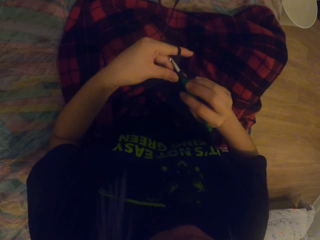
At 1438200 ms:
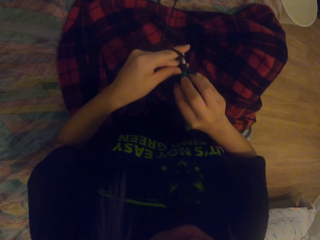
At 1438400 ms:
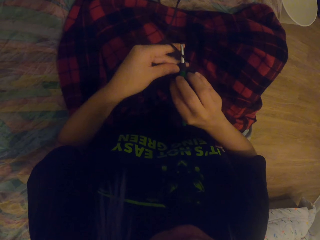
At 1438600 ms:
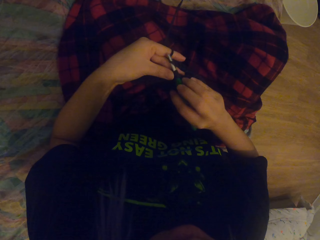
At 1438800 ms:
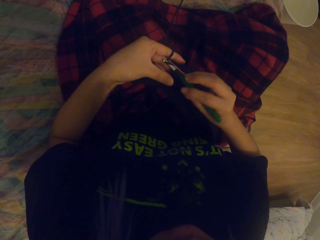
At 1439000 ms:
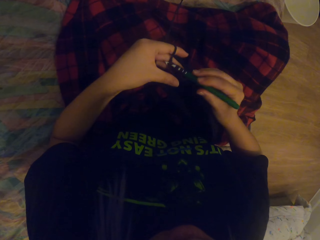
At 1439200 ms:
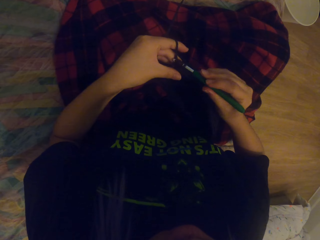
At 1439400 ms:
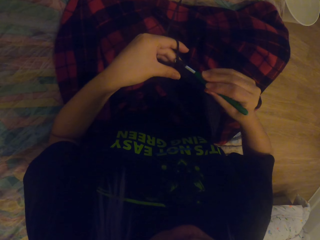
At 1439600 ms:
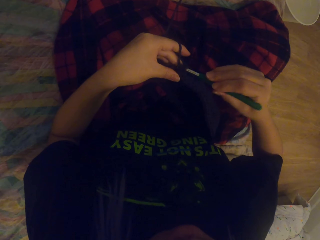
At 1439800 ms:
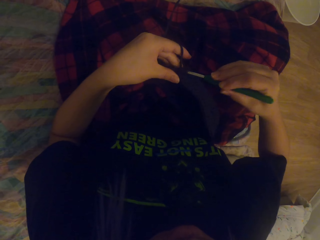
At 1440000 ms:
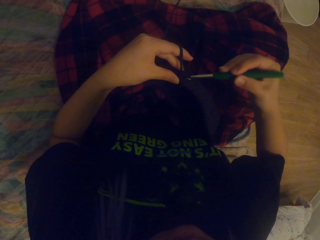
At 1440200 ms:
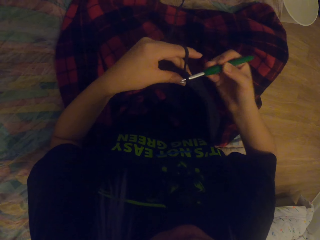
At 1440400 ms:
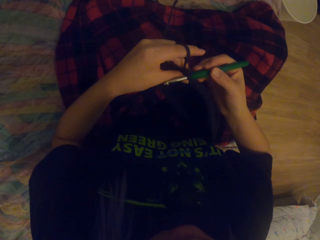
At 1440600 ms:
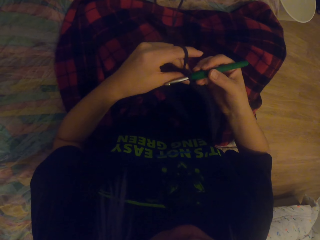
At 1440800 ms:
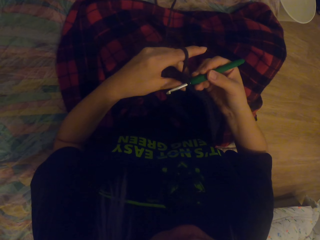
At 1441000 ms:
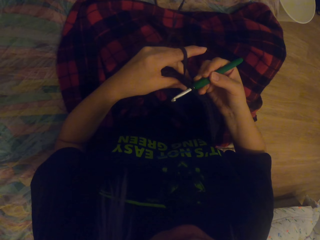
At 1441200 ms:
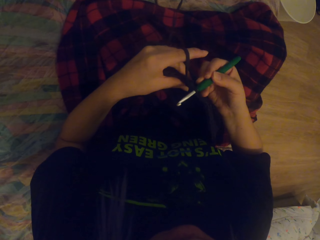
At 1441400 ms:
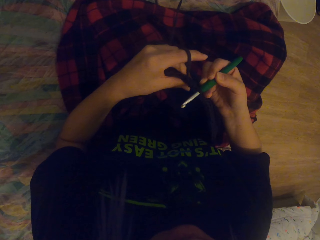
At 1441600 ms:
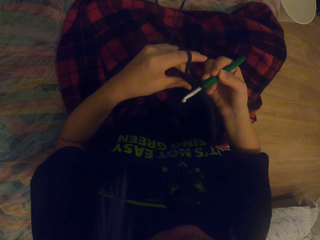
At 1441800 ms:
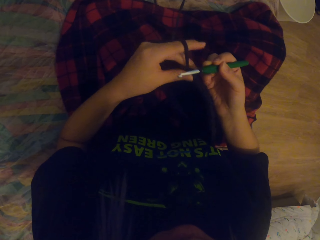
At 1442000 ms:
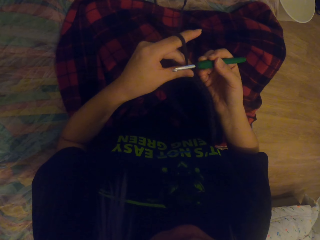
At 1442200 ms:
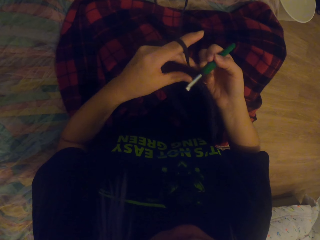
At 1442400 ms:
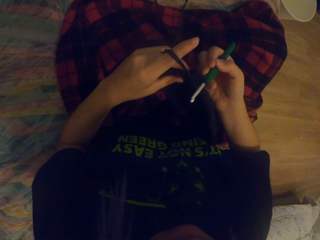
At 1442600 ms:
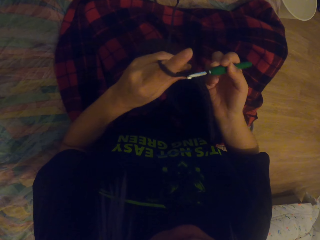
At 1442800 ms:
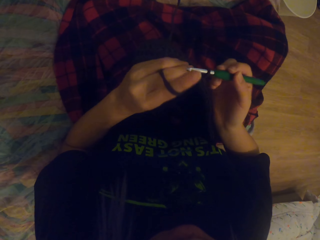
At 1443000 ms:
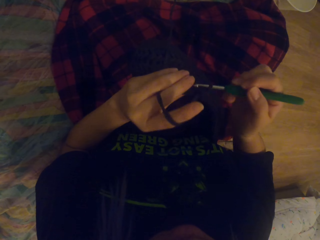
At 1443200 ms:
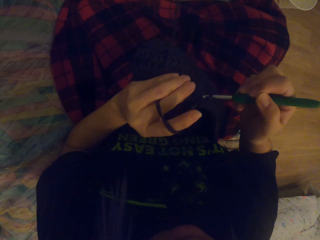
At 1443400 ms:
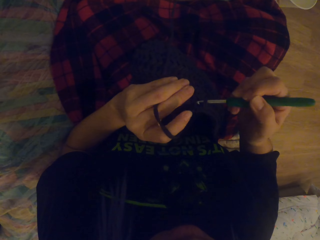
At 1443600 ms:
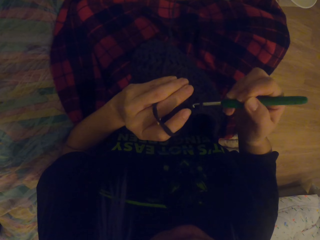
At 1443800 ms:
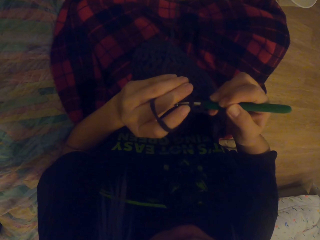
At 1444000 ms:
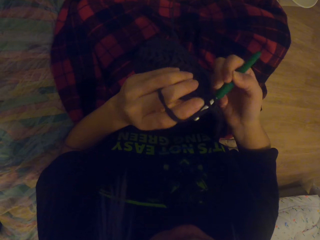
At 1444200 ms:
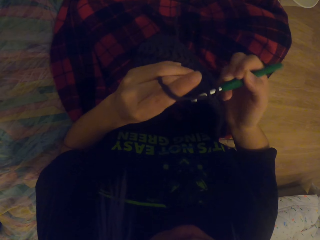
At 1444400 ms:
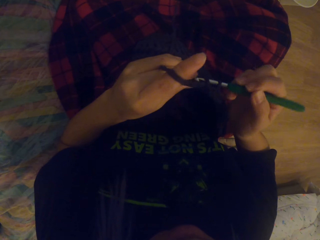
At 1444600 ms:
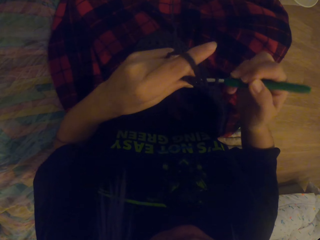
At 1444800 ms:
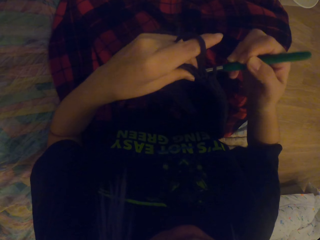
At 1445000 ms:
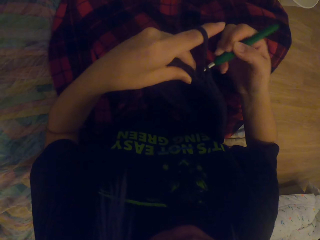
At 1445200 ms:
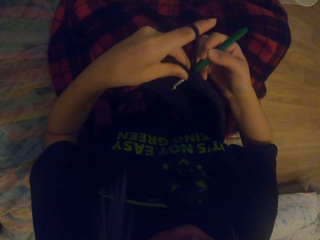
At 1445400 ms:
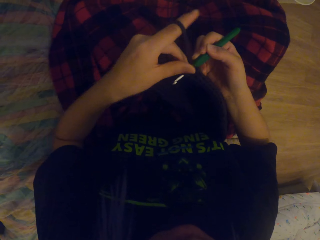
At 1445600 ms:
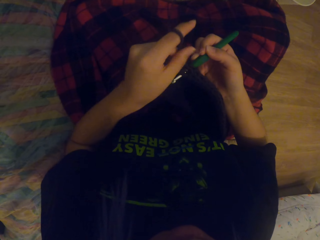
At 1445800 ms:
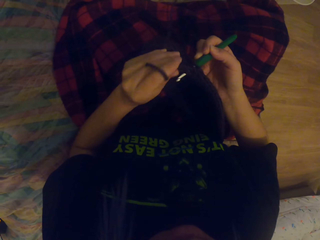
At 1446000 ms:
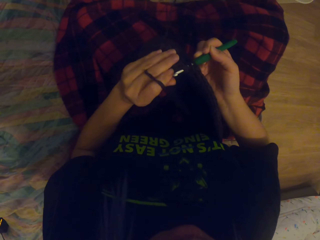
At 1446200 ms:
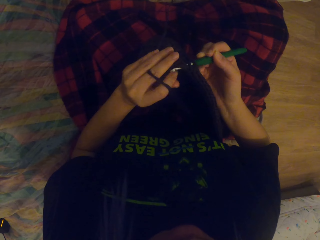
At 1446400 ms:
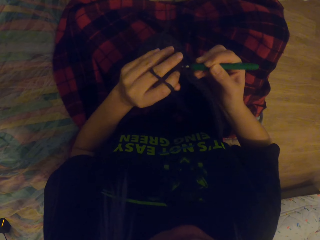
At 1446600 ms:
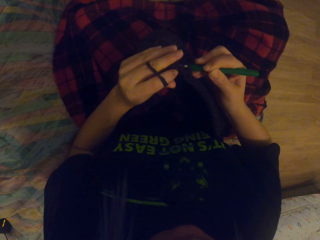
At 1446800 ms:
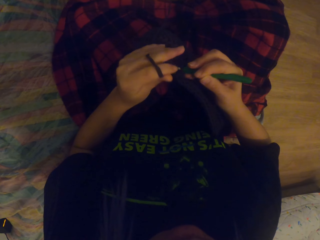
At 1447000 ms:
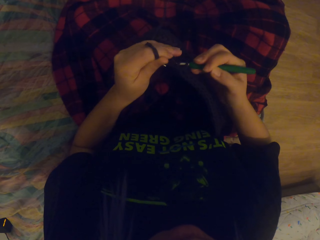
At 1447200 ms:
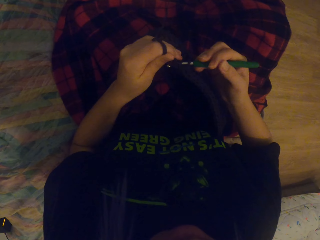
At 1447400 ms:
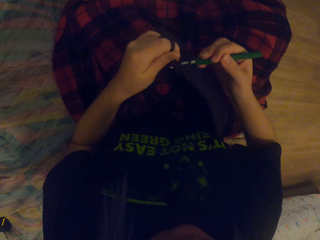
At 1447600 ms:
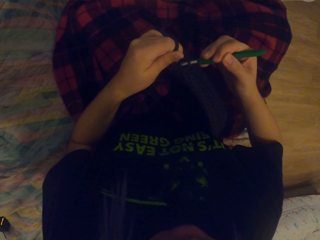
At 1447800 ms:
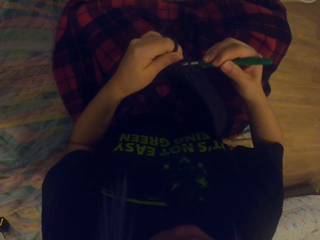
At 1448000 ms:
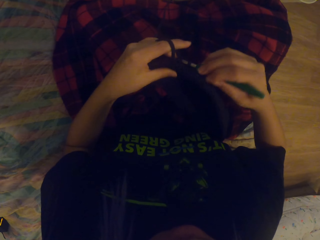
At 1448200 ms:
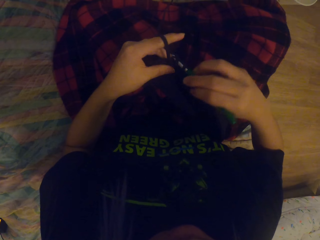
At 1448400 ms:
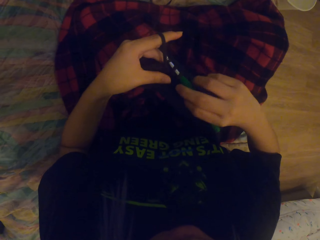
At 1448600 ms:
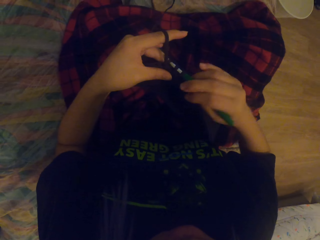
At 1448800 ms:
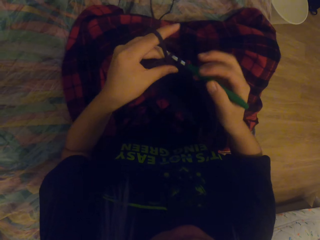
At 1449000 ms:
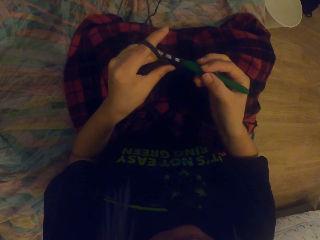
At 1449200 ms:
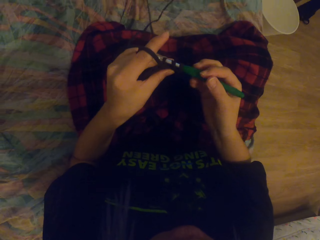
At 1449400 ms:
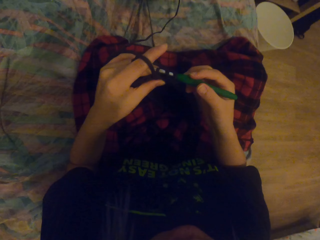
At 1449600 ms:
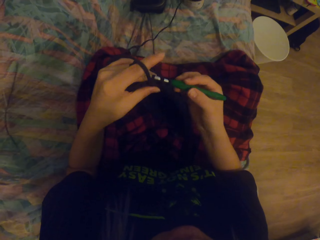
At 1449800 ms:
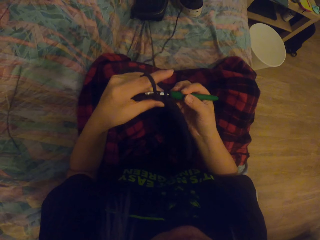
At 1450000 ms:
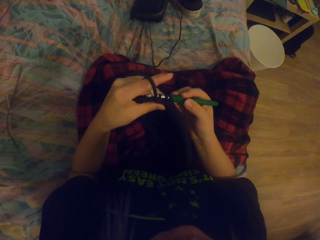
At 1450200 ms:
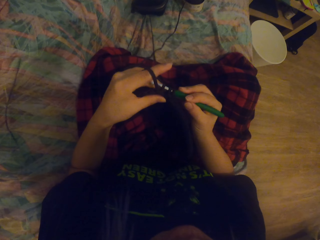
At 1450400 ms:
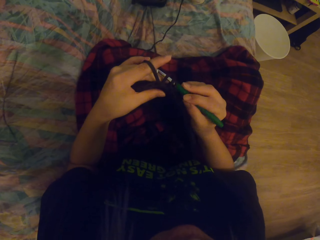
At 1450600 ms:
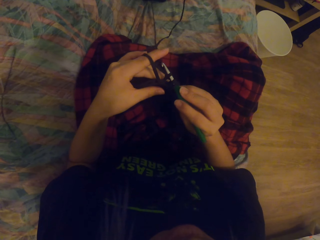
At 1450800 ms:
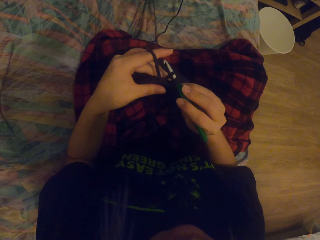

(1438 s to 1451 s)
The camera wearer crochets the yarn or thread out with a crochet hook. They pull up the thread. They crochet the thread in. They fold a string around the crochet hook.

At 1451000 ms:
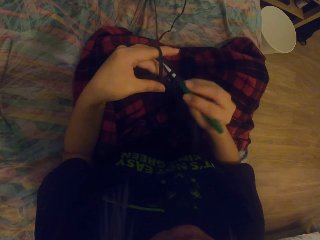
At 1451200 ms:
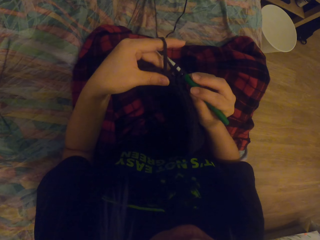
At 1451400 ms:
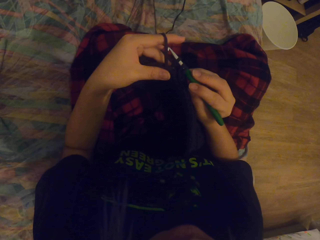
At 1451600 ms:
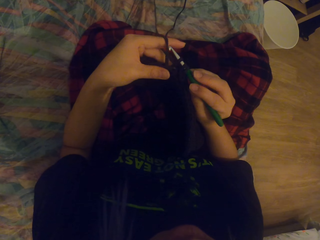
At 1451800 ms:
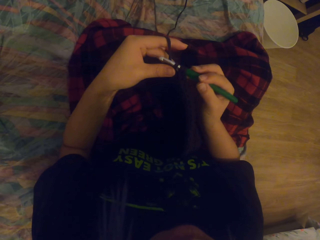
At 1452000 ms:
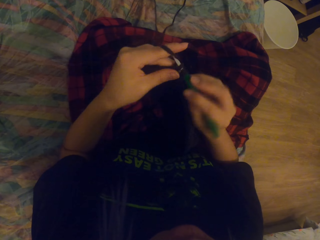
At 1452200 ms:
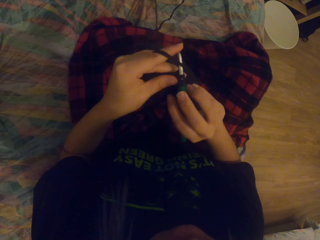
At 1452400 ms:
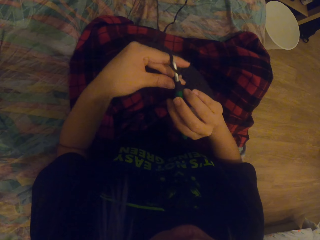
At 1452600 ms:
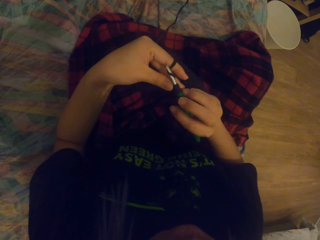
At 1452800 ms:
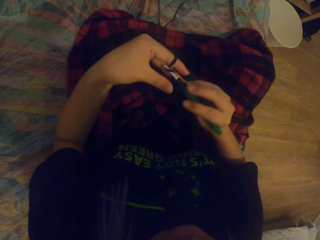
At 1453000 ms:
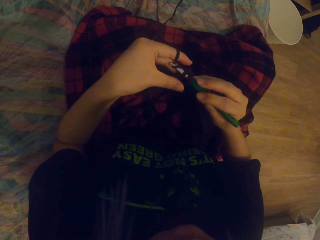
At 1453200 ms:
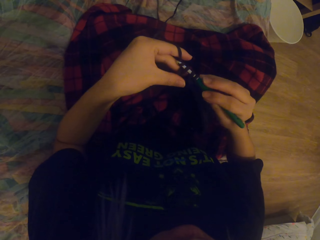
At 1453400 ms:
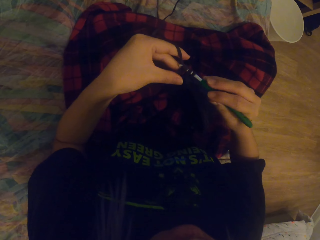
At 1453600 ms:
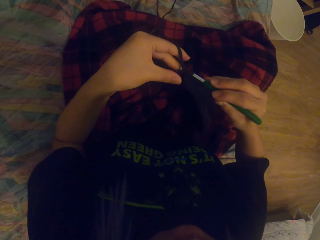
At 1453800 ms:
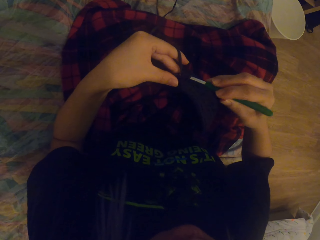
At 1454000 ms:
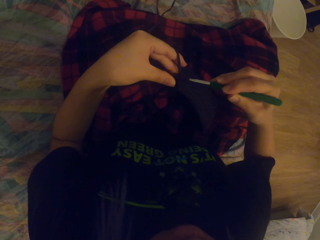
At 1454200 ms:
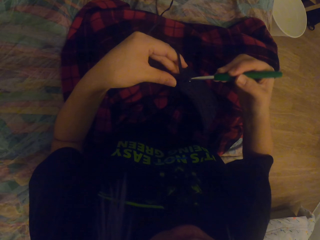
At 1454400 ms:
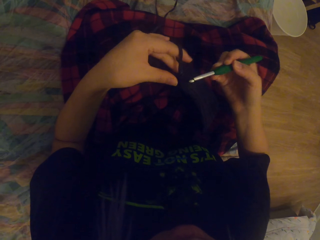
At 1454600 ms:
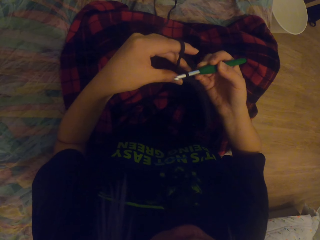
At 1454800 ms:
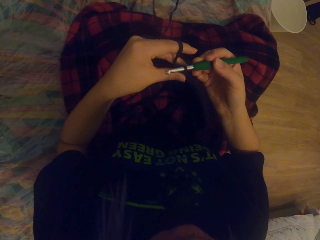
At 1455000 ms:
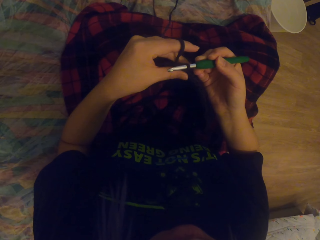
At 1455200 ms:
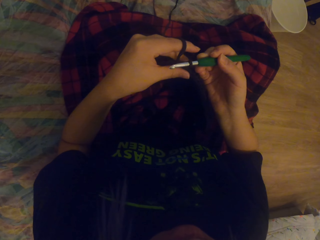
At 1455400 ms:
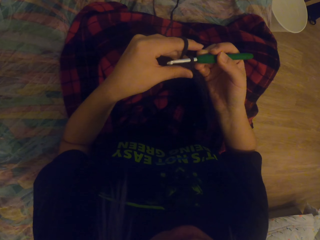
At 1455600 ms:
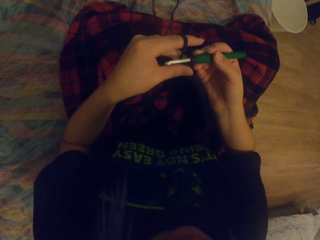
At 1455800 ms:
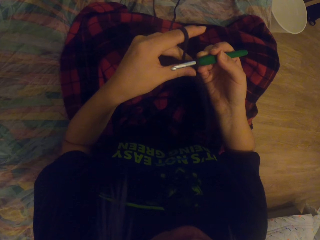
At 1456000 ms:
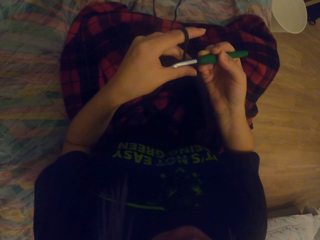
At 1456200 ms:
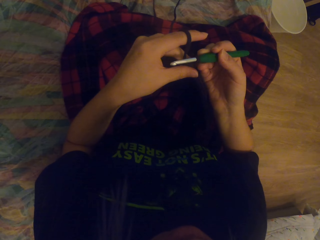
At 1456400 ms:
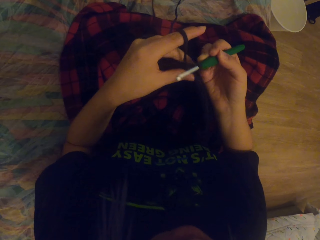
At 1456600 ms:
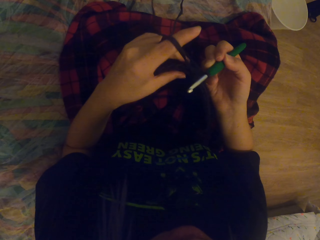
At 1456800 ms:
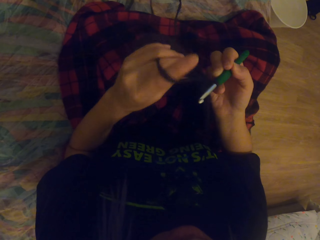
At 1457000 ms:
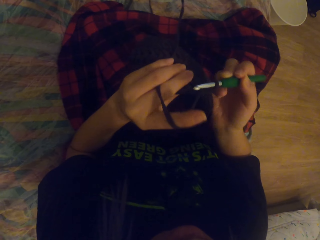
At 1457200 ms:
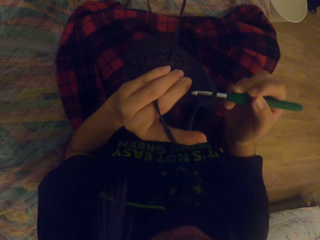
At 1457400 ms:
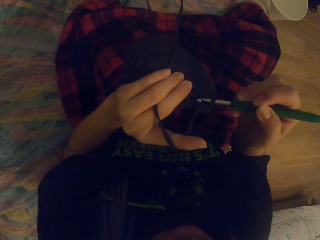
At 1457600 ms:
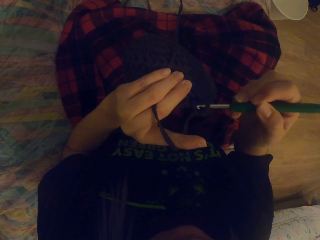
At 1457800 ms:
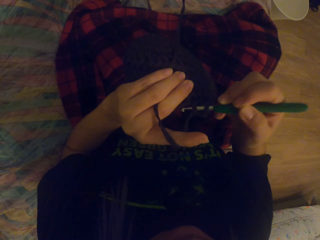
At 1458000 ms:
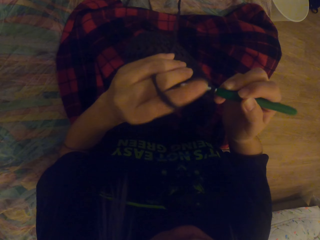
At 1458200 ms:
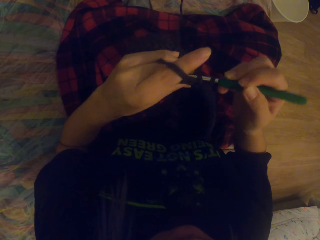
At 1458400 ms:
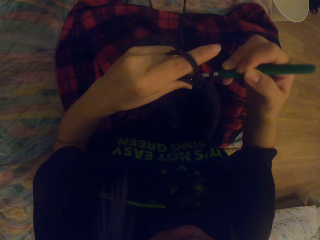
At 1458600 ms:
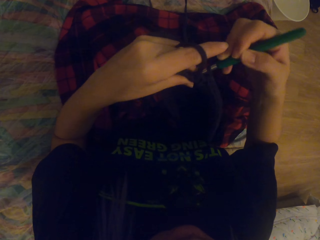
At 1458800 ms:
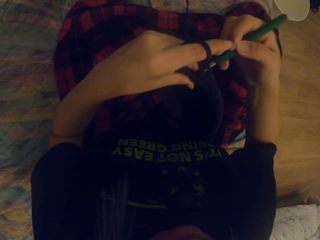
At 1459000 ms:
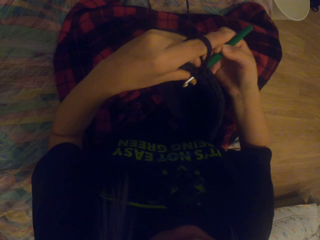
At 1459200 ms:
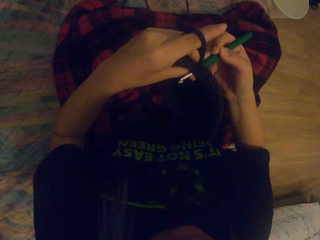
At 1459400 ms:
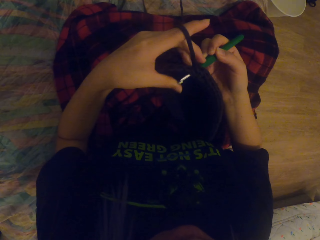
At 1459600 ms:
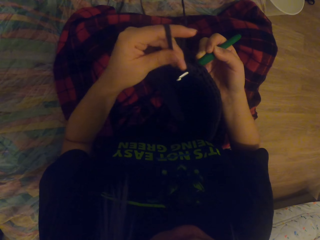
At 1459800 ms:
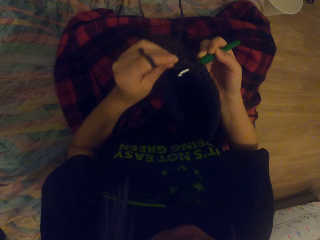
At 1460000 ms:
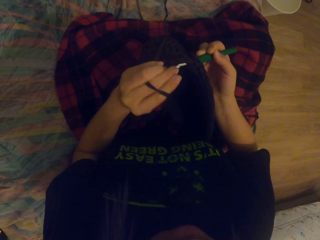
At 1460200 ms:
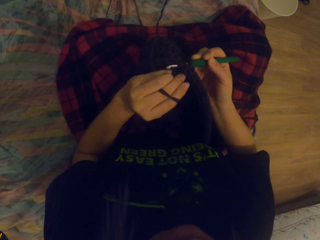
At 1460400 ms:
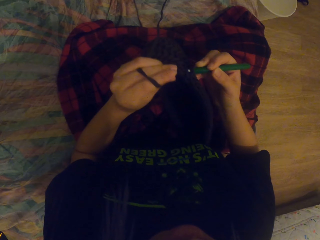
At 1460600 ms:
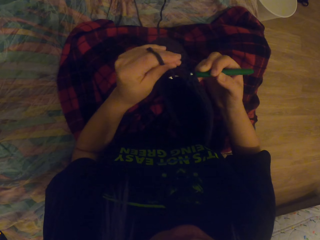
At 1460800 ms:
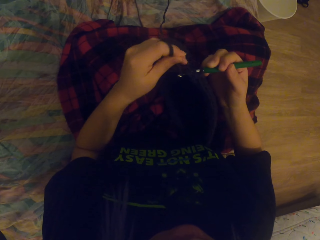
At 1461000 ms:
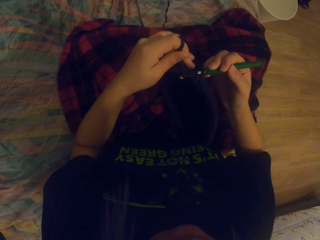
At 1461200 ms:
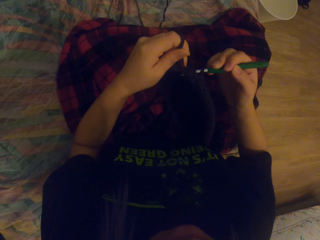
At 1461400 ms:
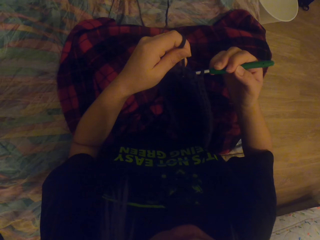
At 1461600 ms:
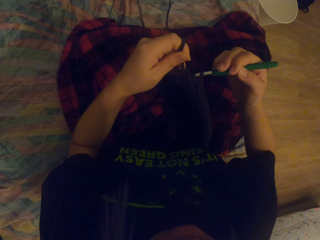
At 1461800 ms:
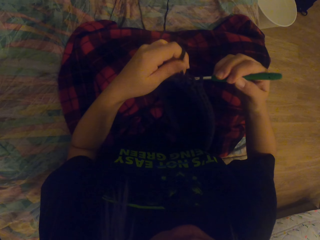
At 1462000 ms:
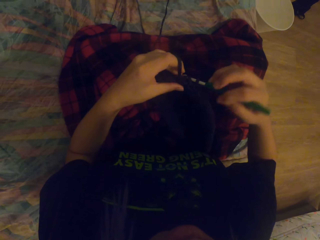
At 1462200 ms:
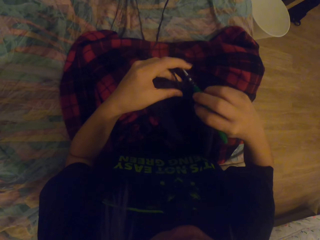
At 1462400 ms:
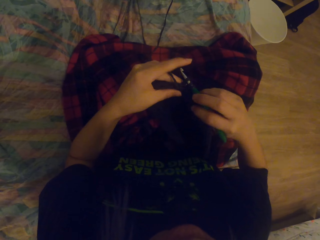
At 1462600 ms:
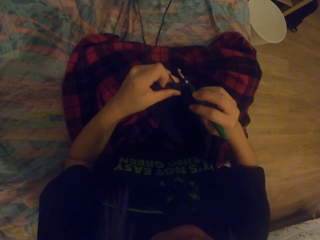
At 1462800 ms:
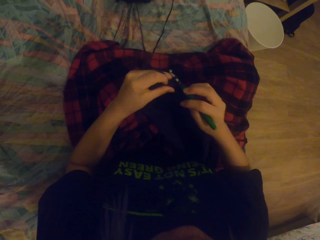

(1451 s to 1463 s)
The camera wearer crochets the yarn or thread out with a crochet hook. They lift up the thread. They crochet the thread in. They fold a string around the crochet hook.
